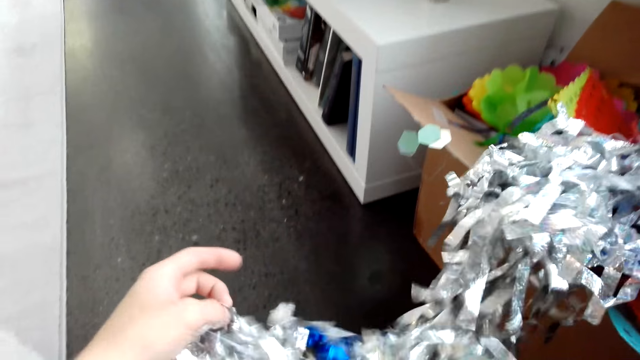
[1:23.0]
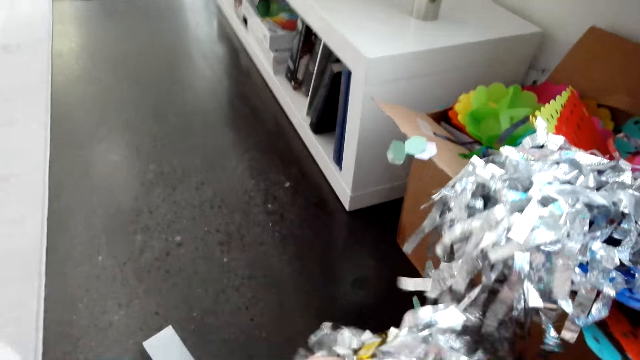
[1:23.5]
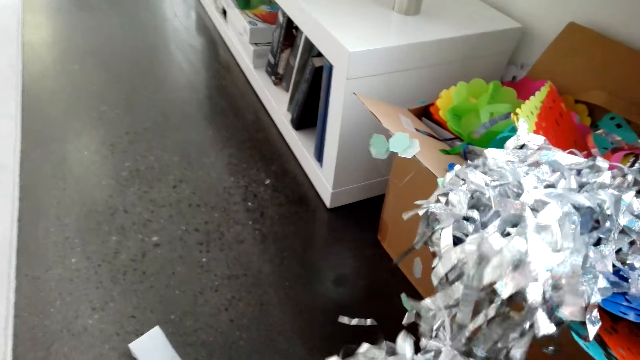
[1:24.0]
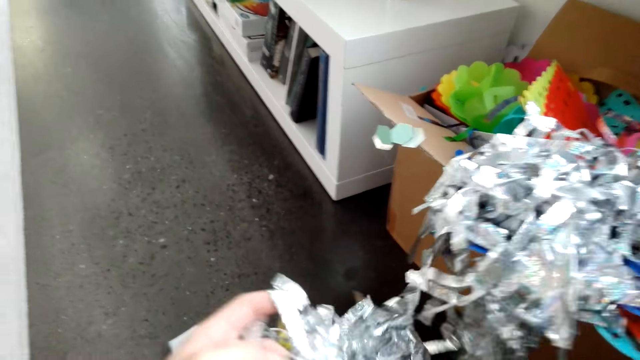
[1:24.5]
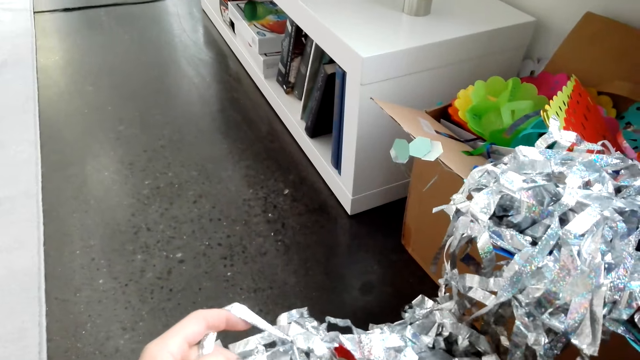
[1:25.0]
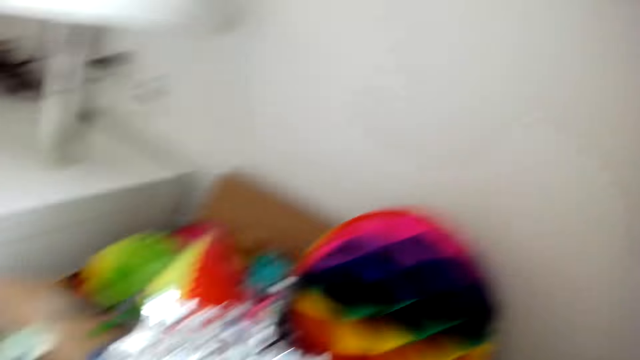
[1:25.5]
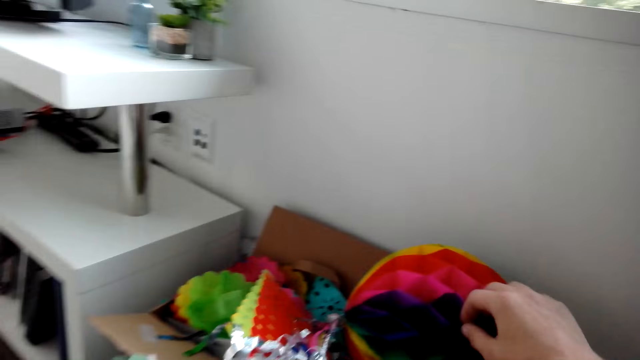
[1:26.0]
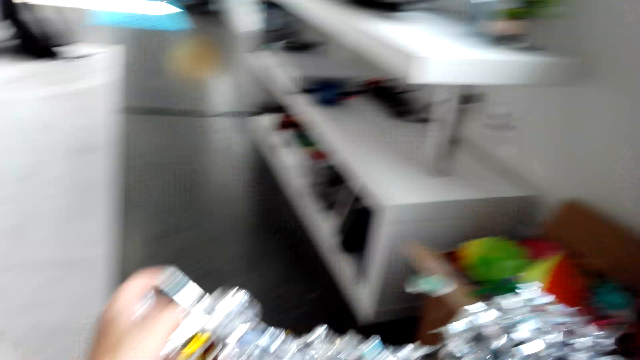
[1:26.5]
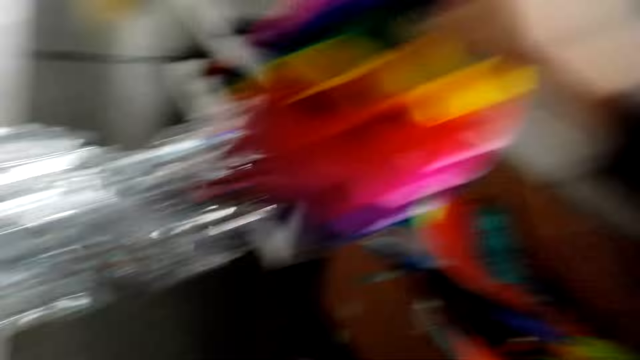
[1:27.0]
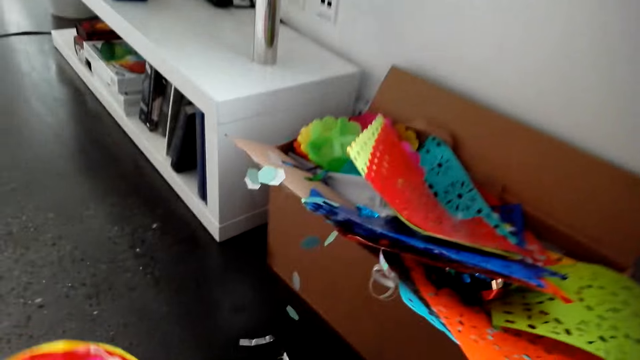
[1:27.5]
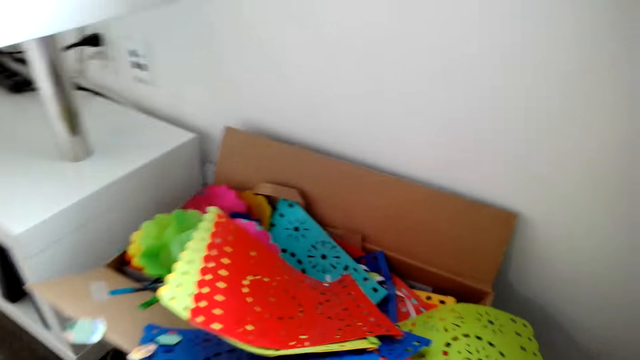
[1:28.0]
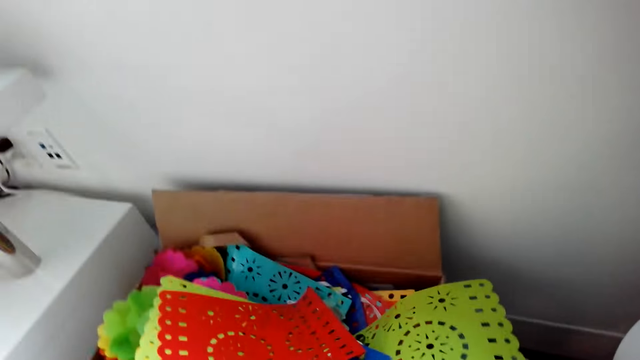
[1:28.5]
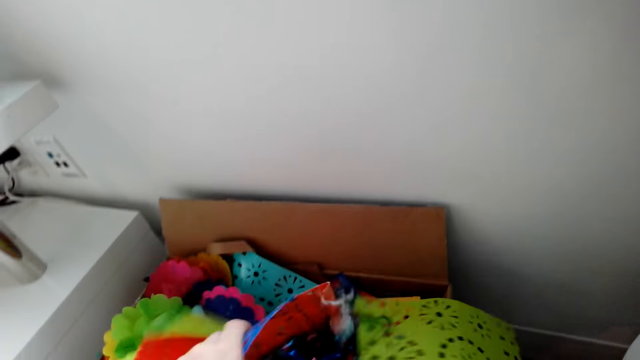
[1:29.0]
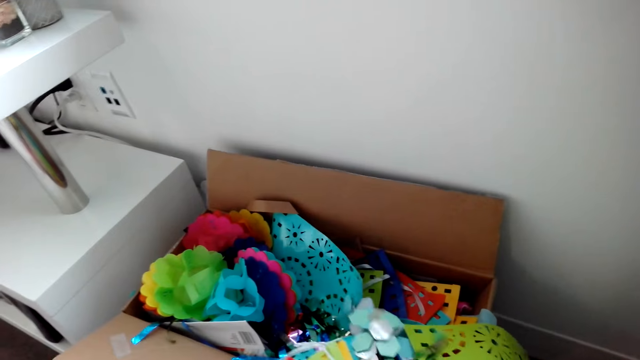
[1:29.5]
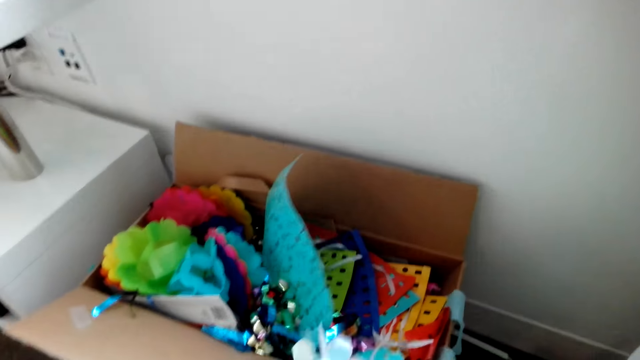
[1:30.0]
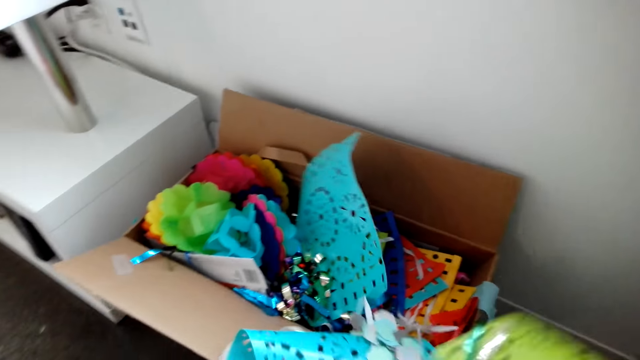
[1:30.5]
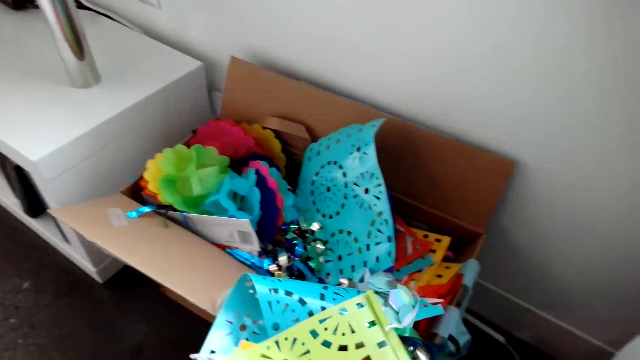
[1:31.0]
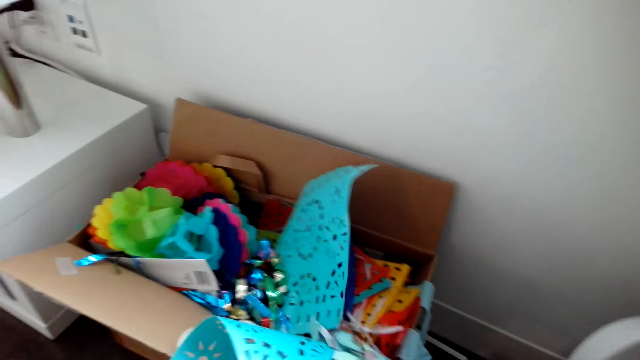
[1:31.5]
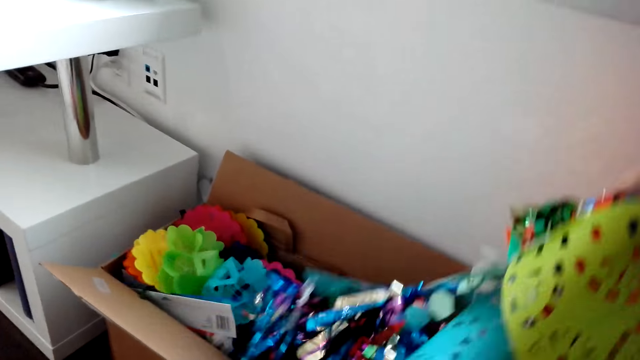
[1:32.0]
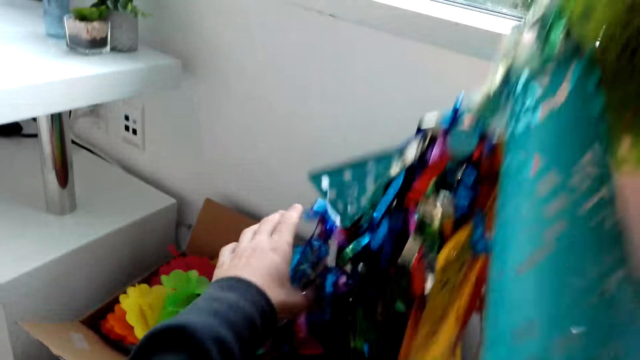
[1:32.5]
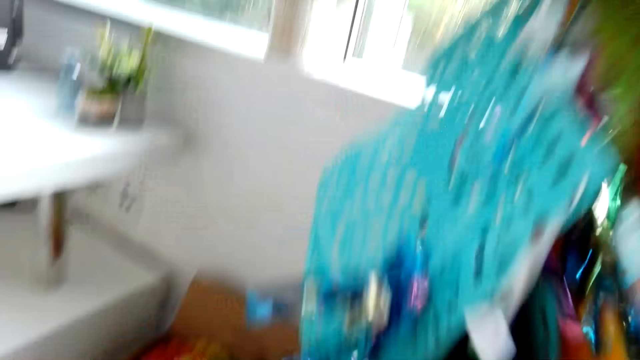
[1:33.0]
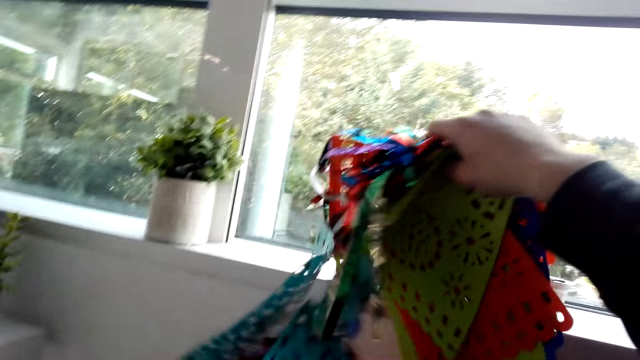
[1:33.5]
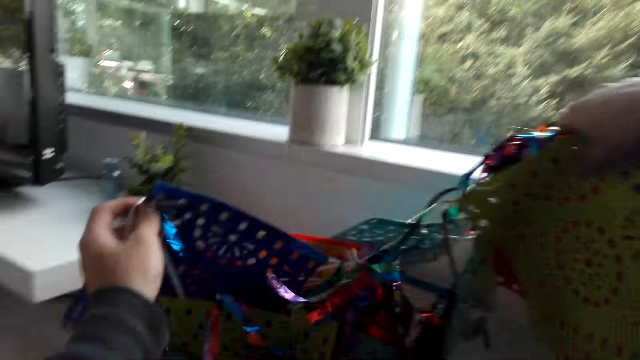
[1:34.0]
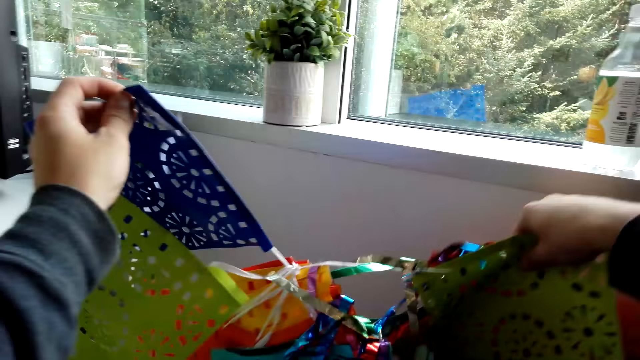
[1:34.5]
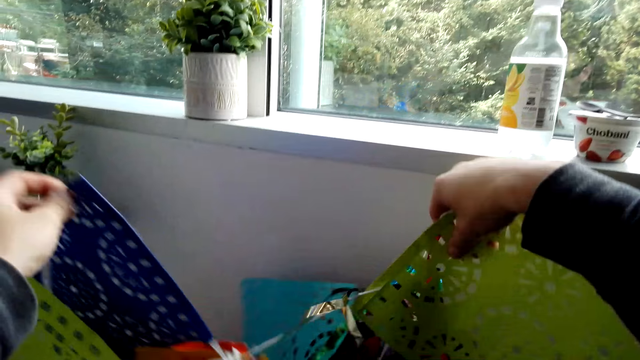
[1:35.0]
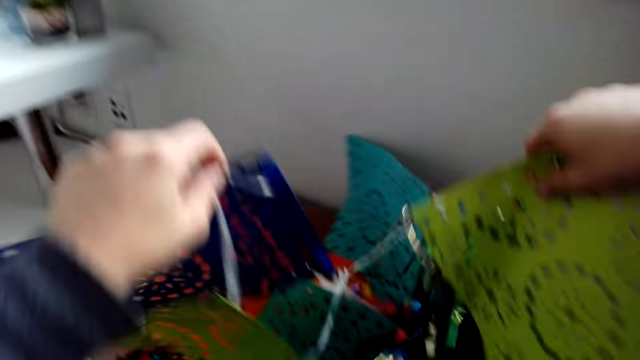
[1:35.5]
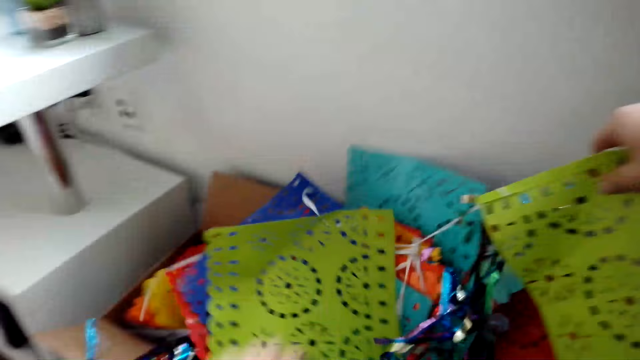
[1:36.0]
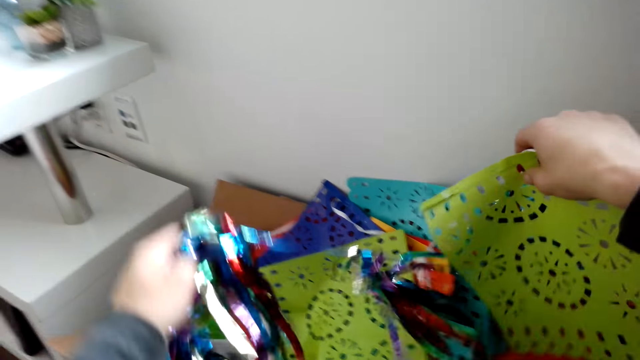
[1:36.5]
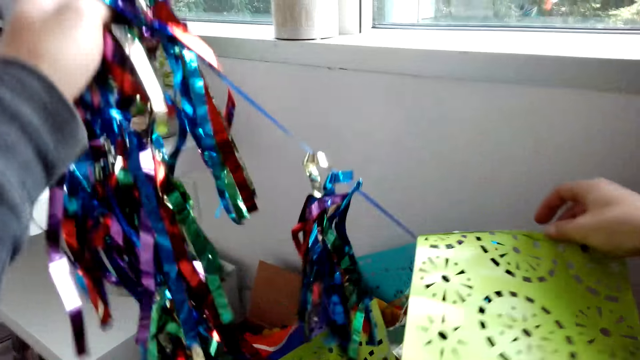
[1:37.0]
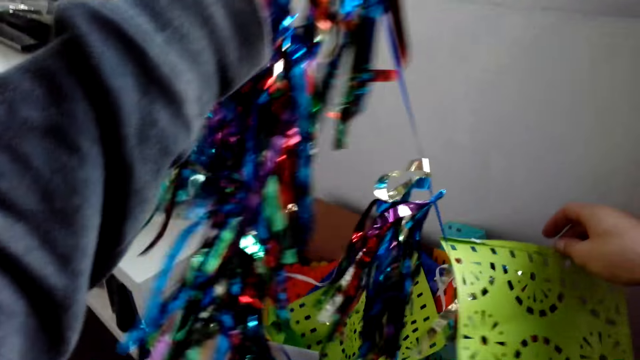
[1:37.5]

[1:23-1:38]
The camera wearer drops an Xmas décor. They pick a Christmas decoration from the box. They pick an Xmas décor.

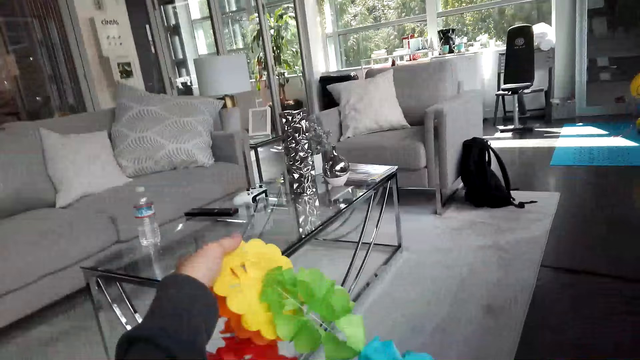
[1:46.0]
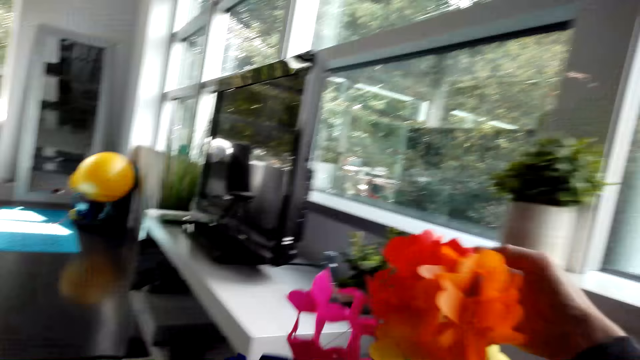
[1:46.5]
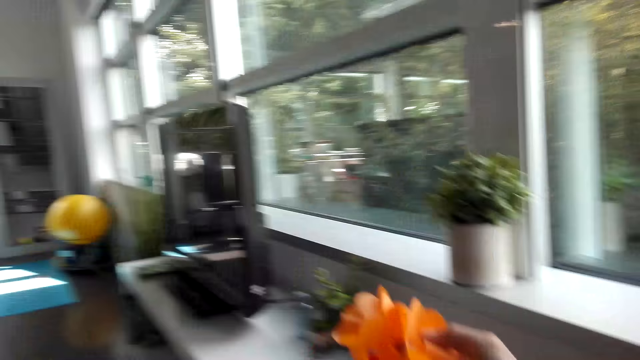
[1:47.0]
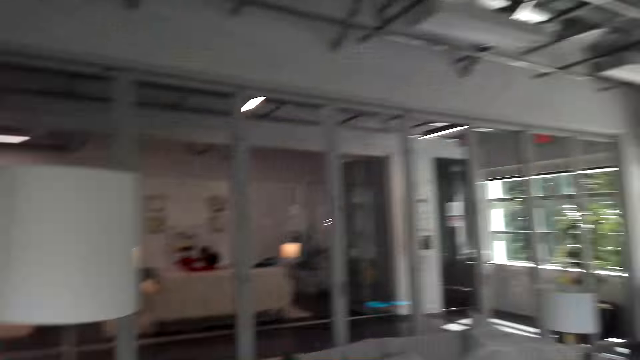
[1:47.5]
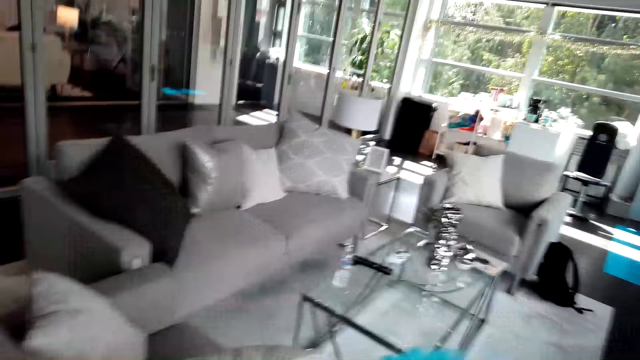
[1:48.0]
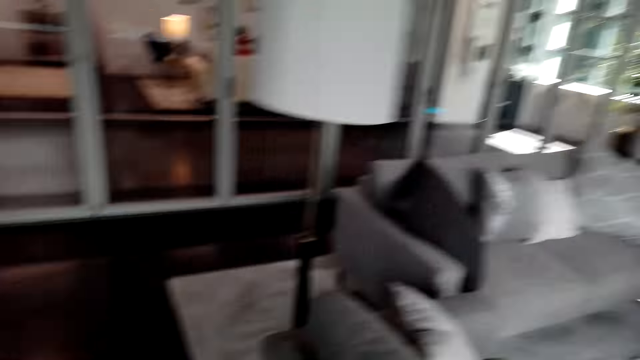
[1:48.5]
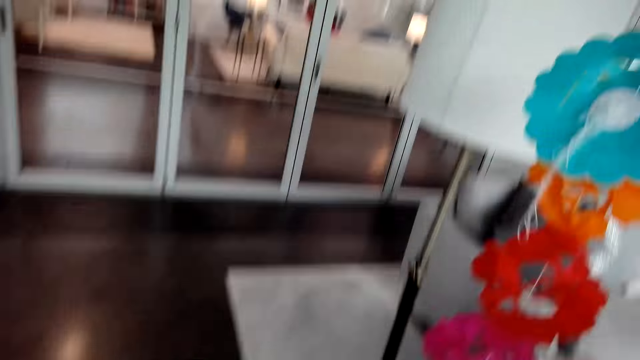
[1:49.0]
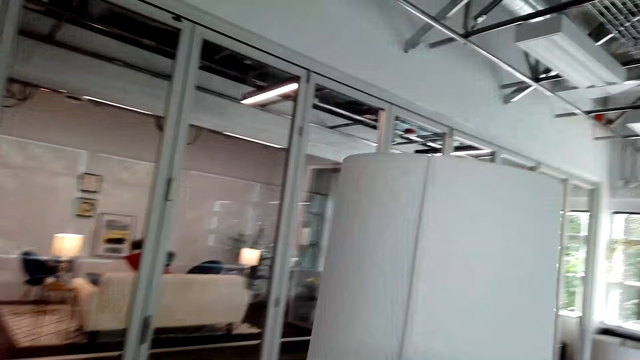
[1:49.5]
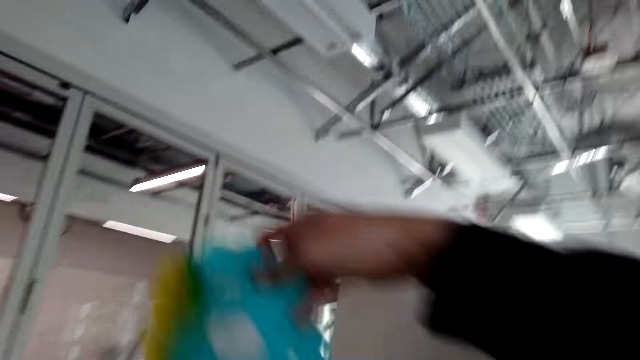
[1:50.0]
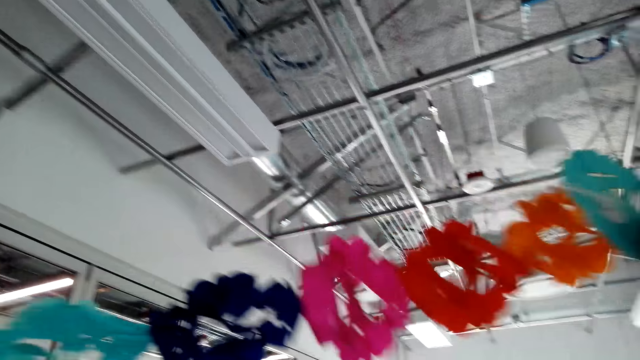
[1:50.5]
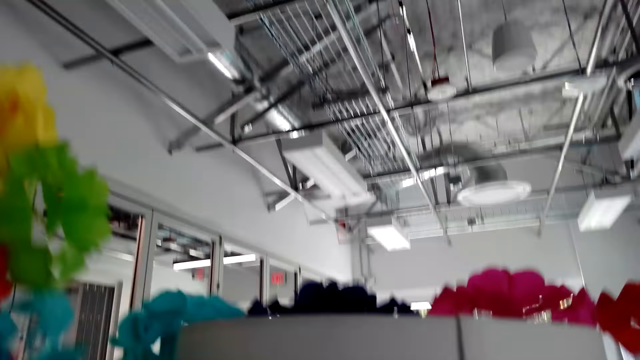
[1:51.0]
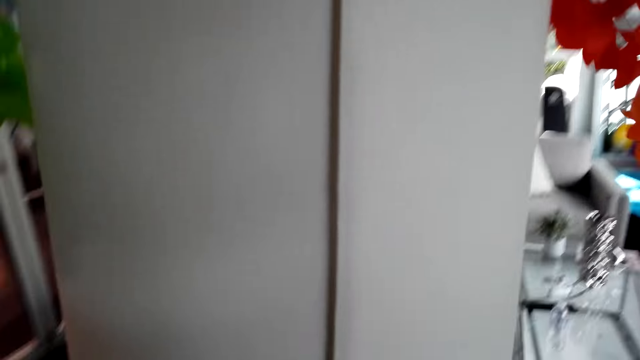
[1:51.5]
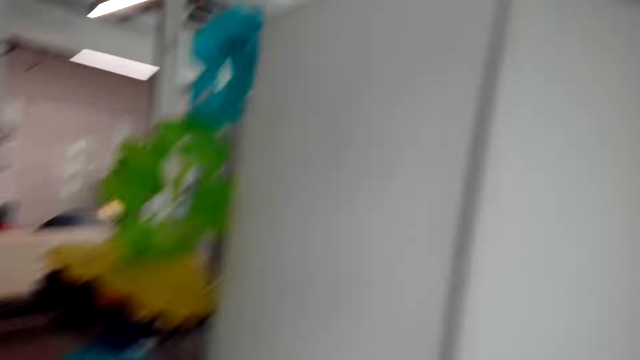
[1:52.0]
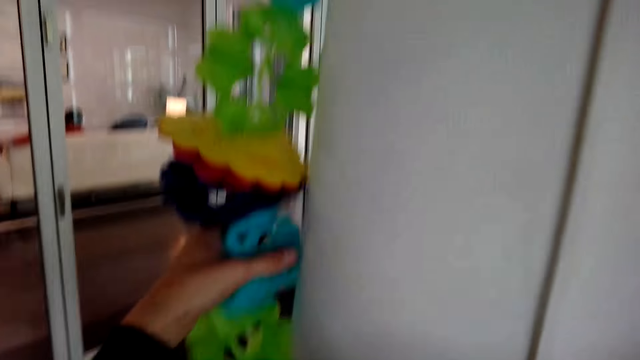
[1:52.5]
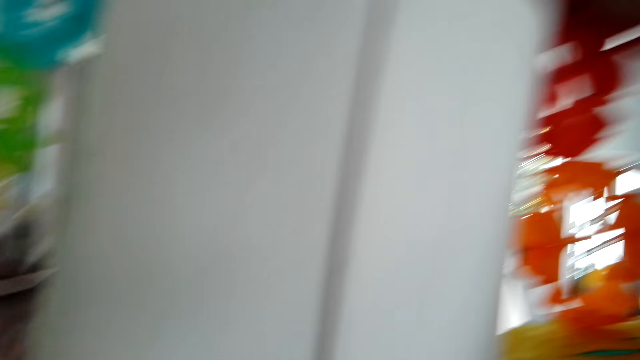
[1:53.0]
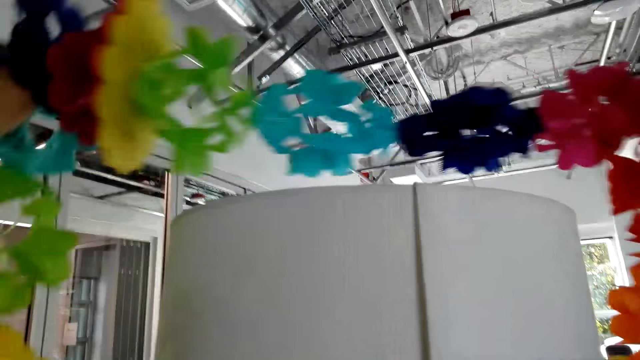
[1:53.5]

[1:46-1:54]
The camera wearer holds a Christmas decoration. They put the Christmas decoration on the lamp stand.
